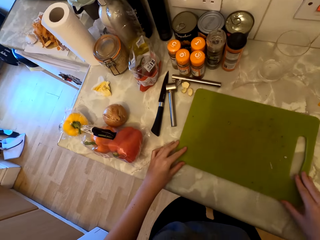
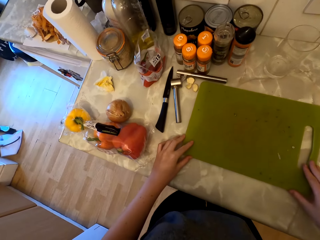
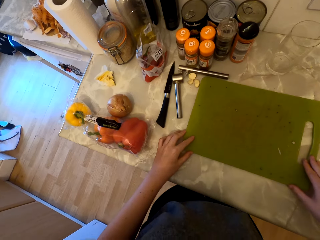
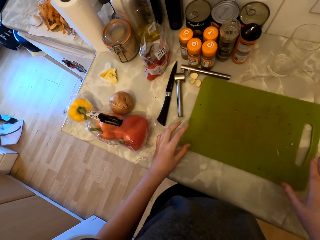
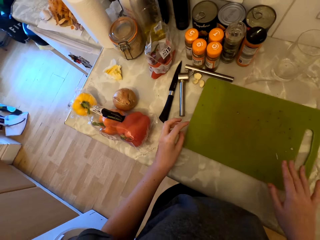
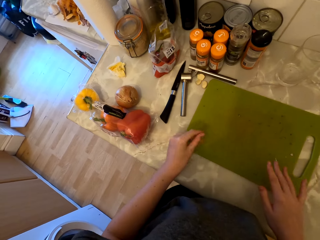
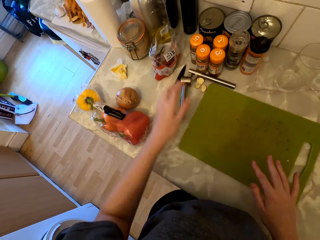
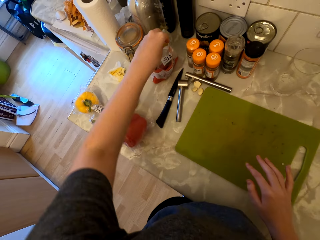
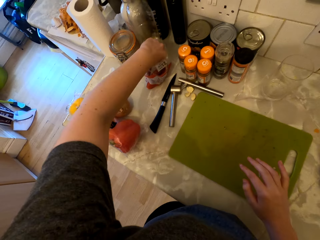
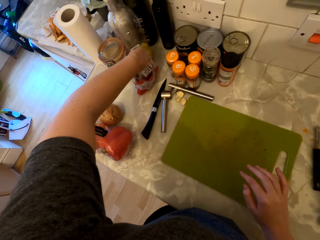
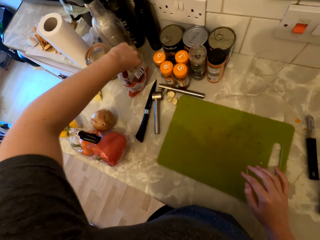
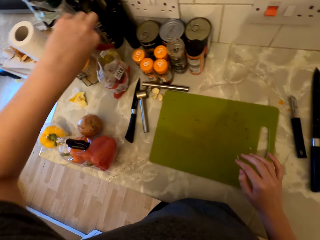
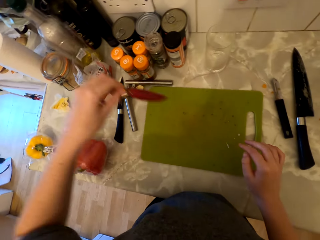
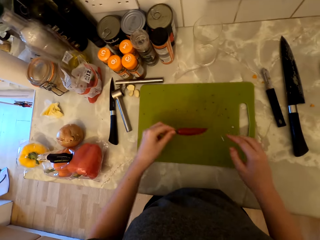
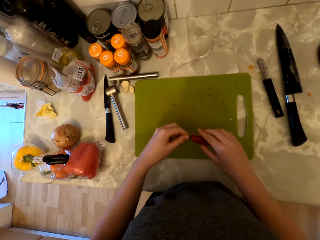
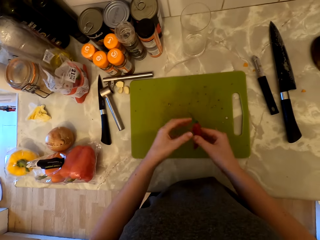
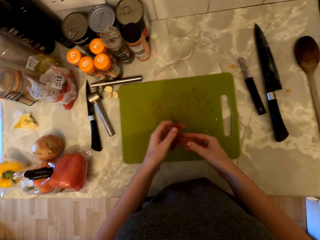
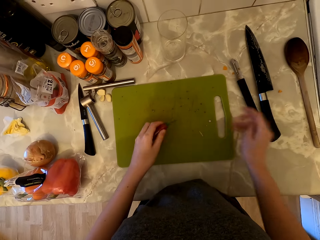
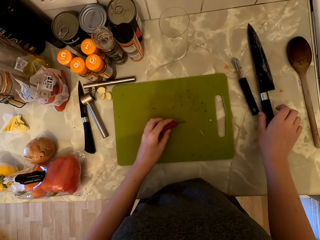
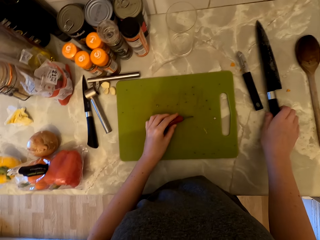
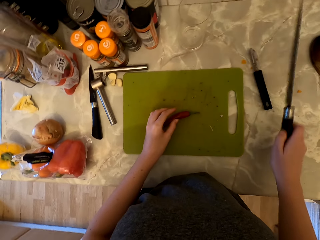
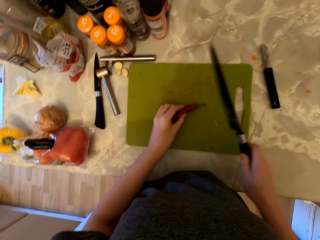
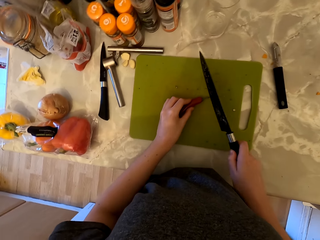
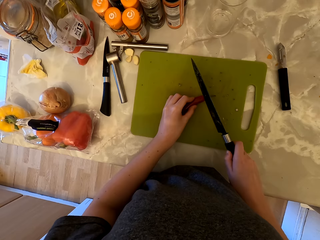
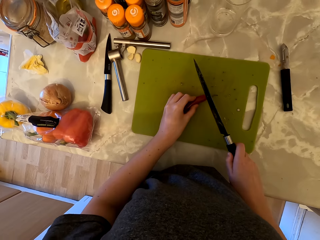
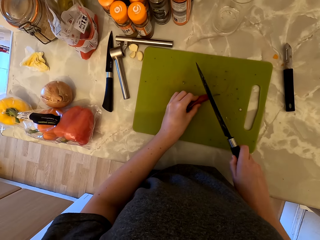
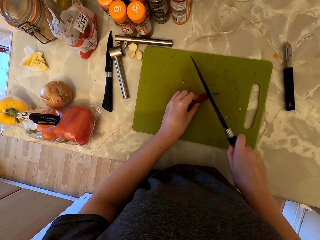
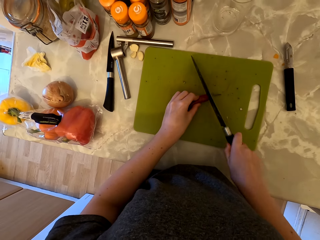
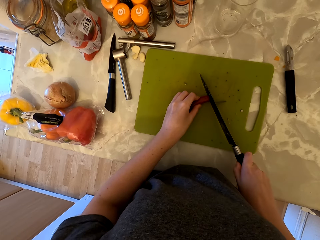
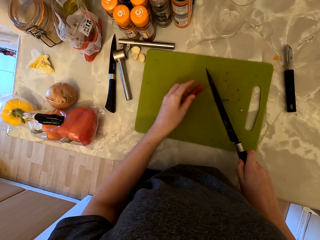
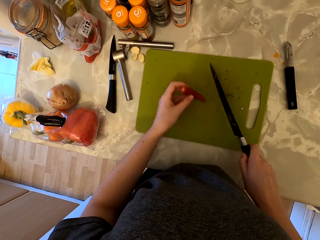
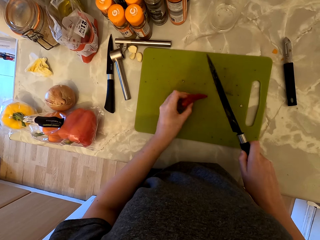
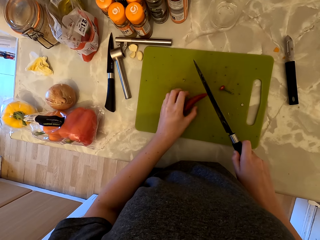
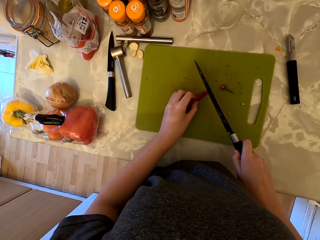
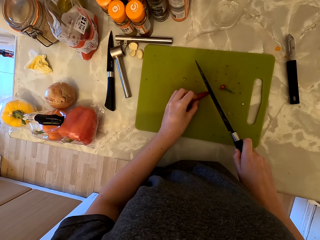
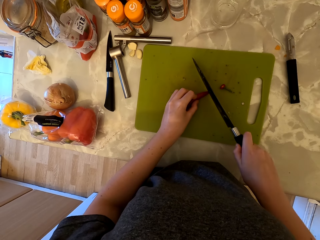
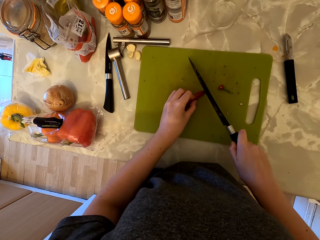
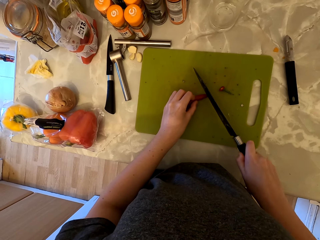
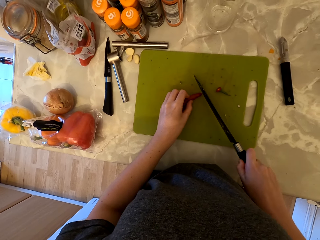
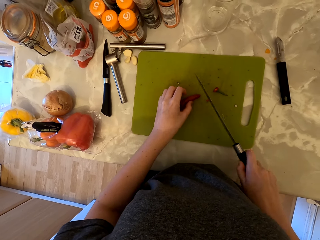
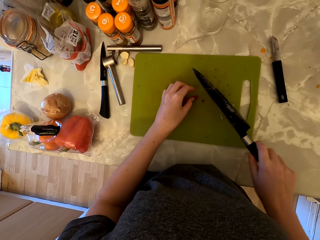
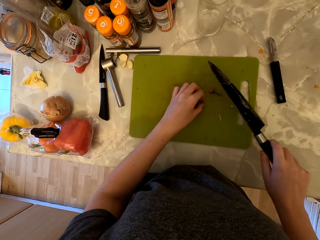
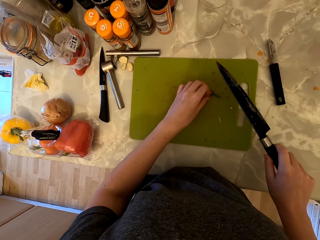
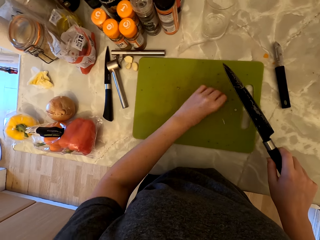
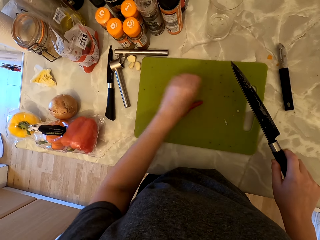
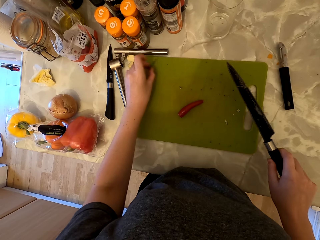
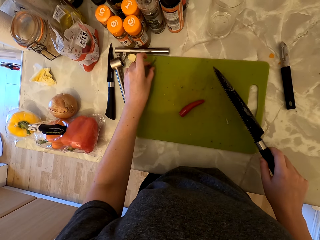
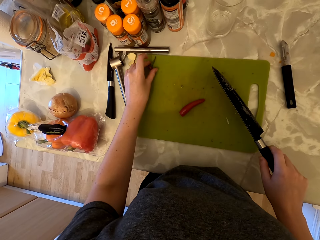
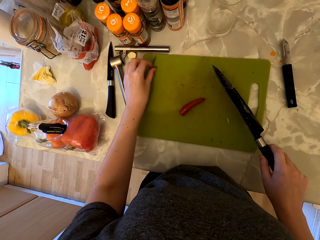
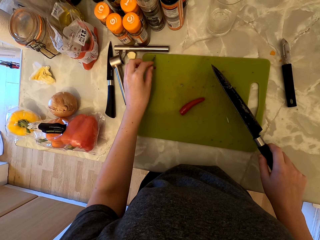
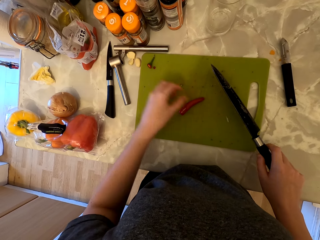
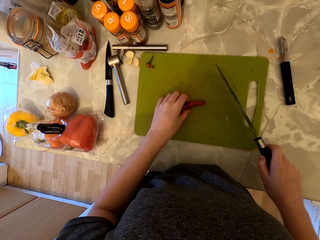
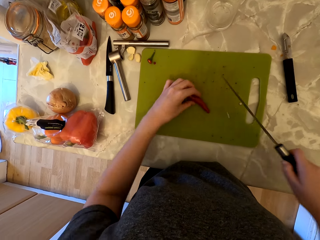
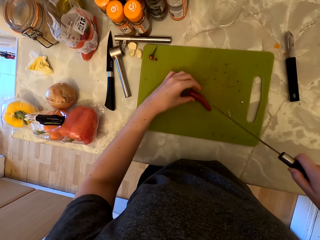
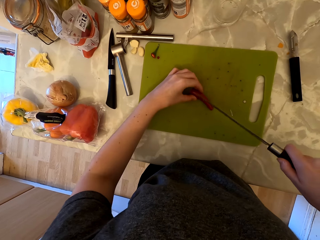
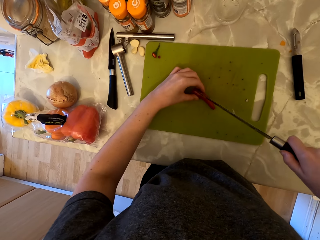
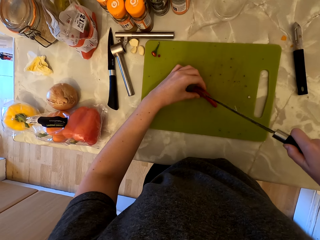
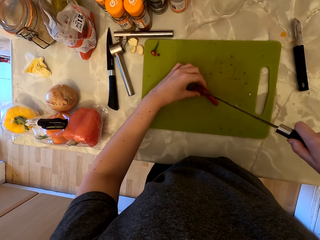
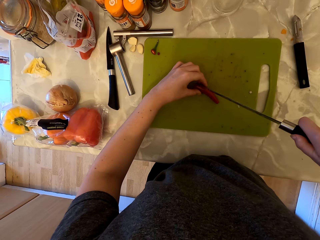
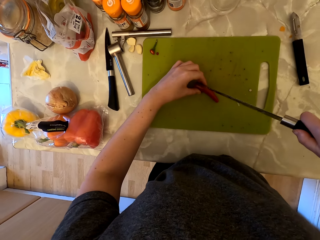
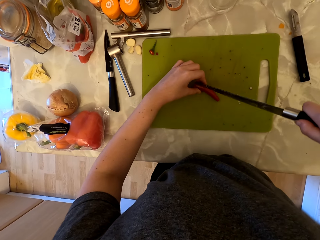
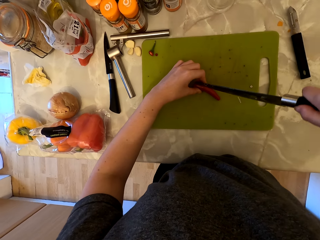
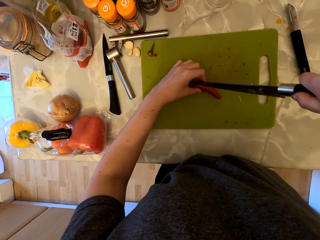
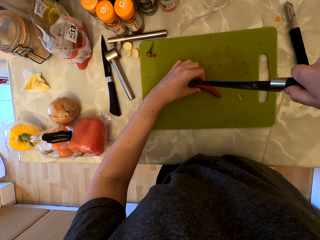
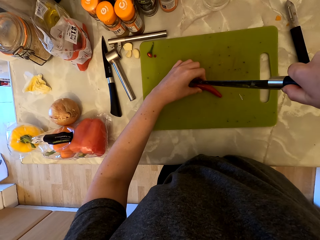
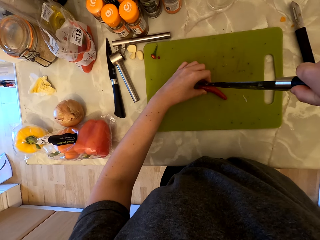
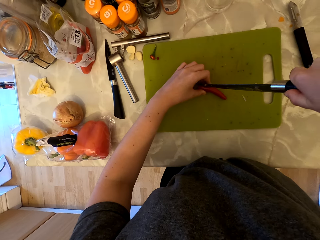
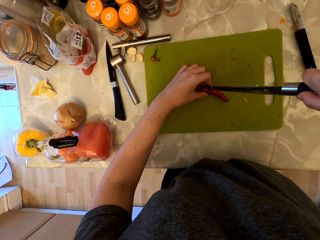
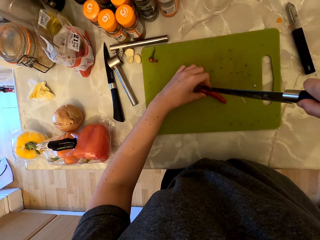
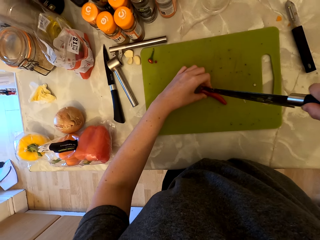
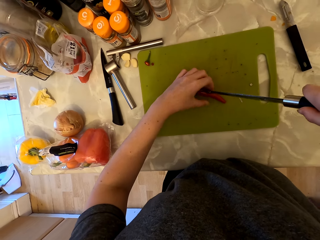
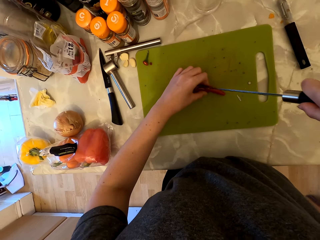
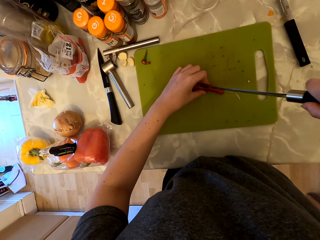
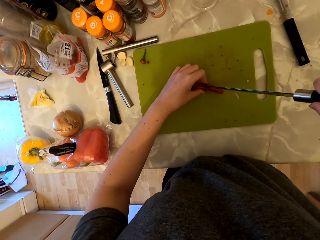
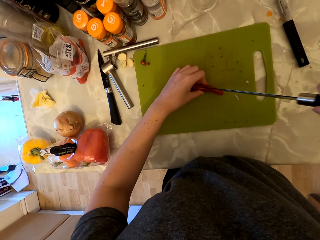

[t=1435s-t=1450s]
The camera wearer pushes the chopping board on the countertop. They pick up the chili pepper in the pack. They hold the chili pepper with both hands. They place the chili pepper on the chopping board. They pick up the knife from the cabinet. They cut the tip of the chili pepper with the knife. They pick up the tip of the chili pepper. They place the tip of the chili pepper on the chopping board. They cut the chili pepper into two.

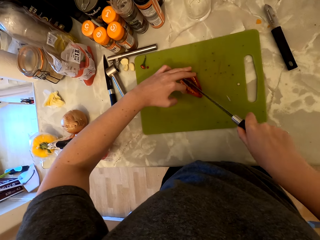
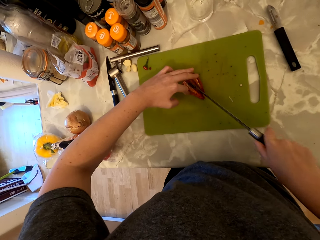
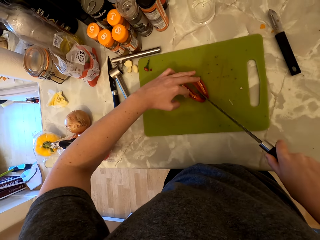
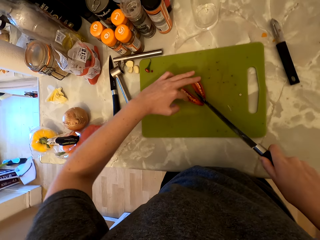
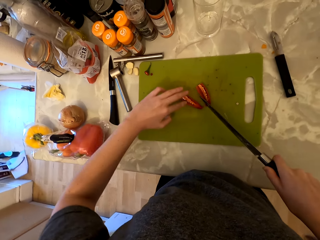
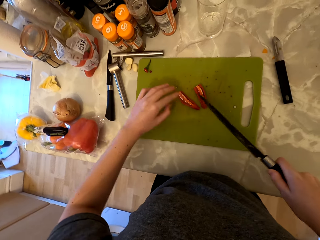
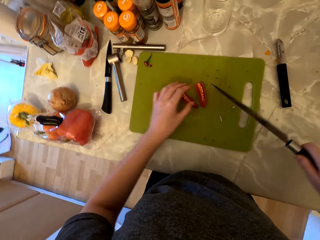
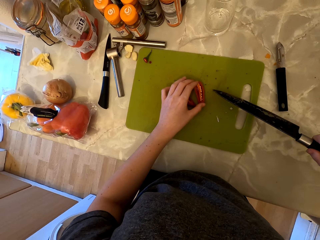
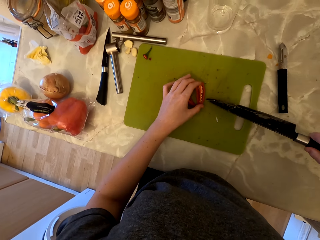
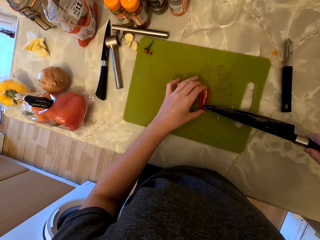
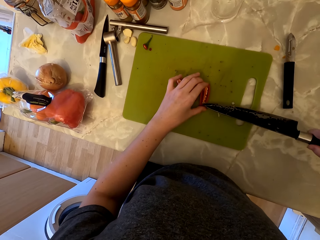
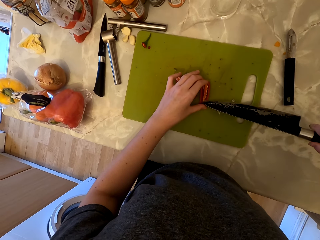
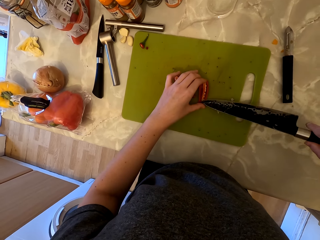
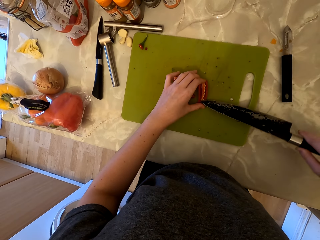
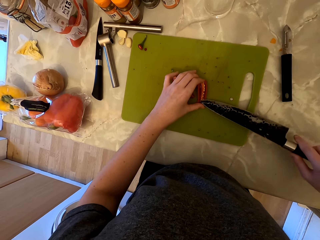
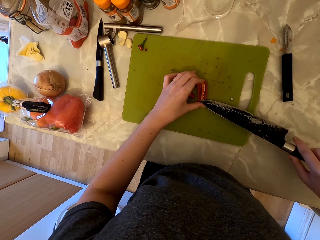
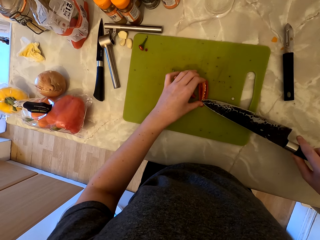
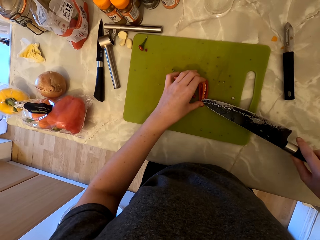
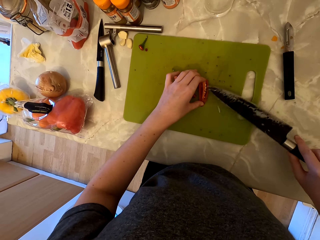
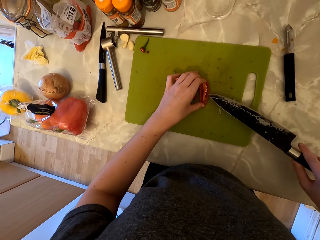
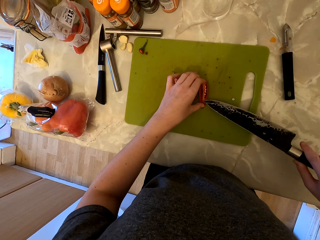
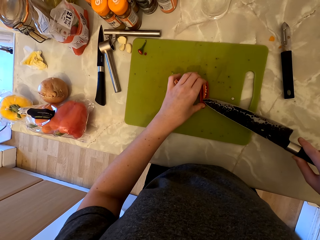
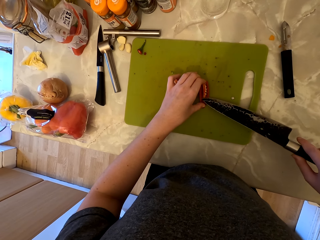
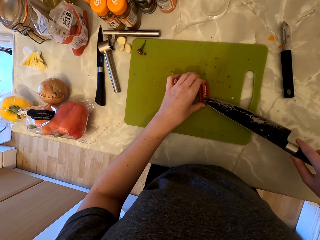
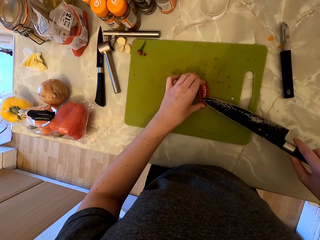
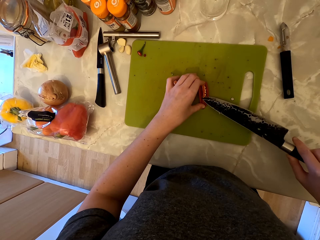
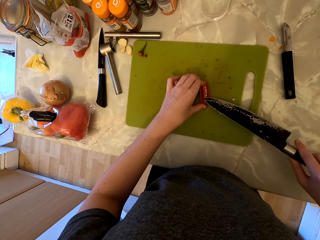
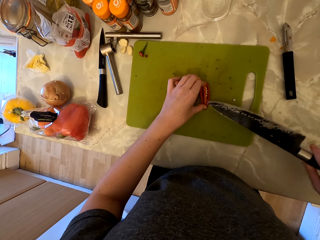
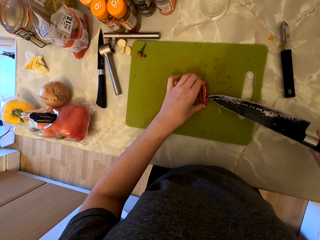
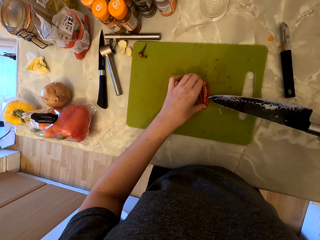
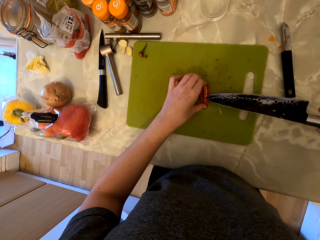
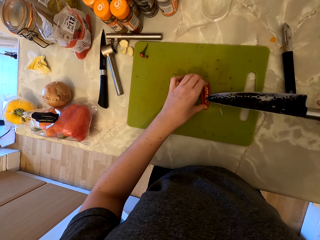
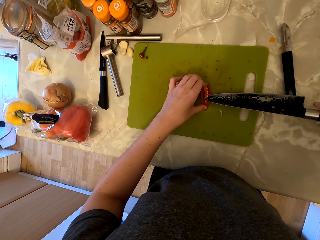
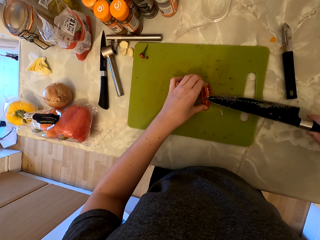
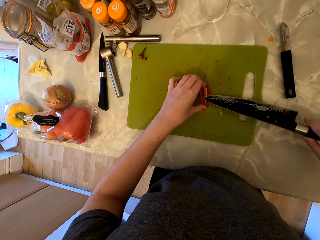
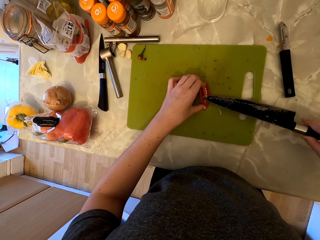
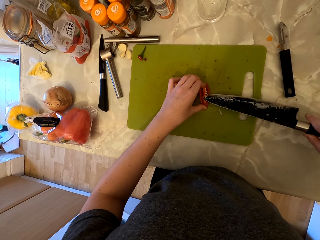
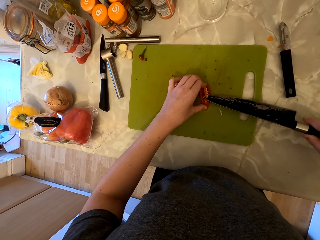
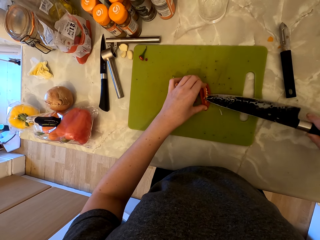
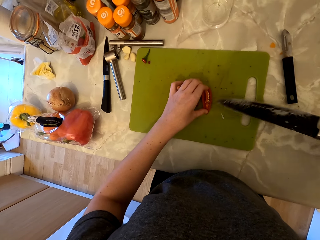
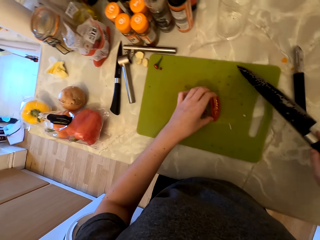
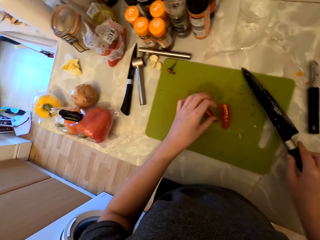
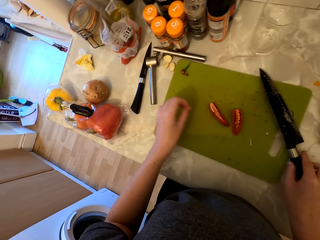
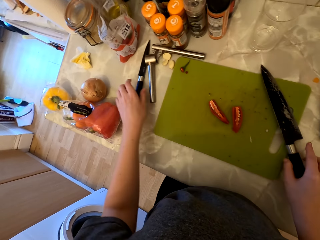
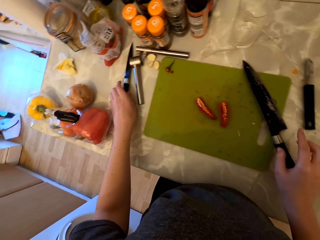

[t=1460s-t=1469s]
The camera wearer cuts the inside of the chili pepper. They remove the seedlings from the chili. They place the knife on the chopping board.
